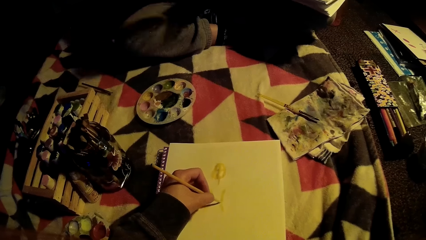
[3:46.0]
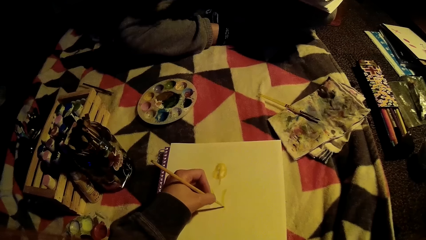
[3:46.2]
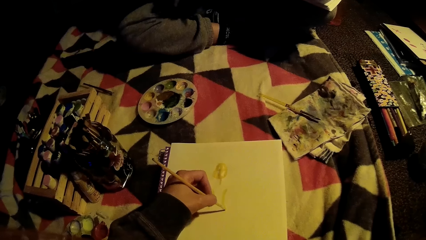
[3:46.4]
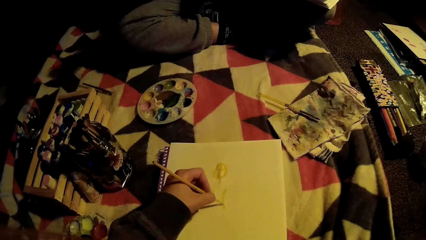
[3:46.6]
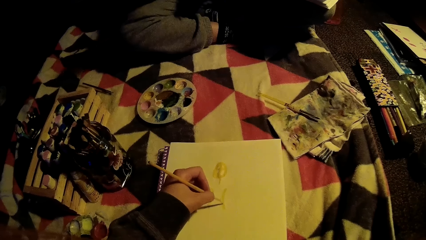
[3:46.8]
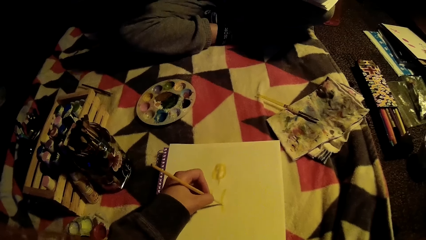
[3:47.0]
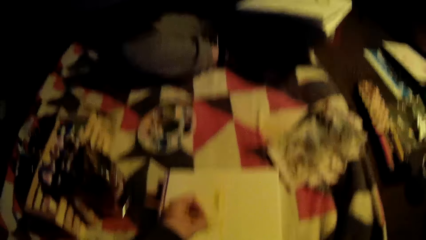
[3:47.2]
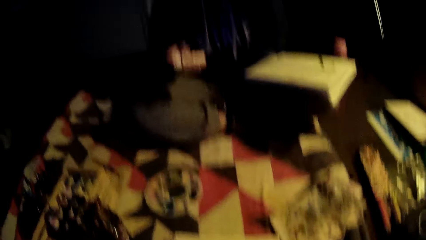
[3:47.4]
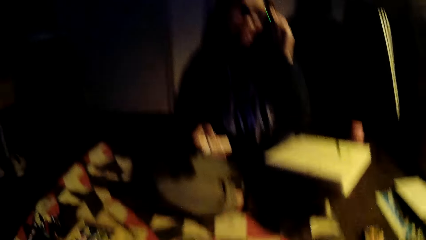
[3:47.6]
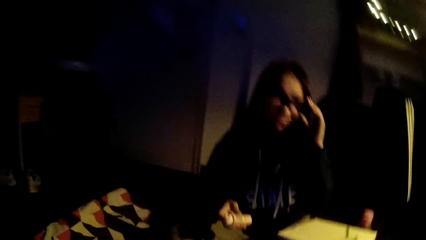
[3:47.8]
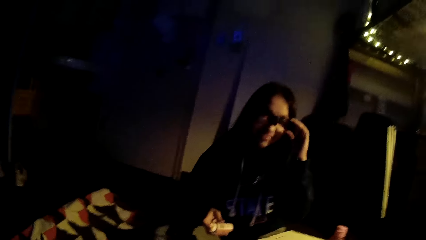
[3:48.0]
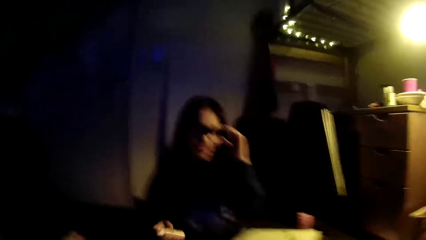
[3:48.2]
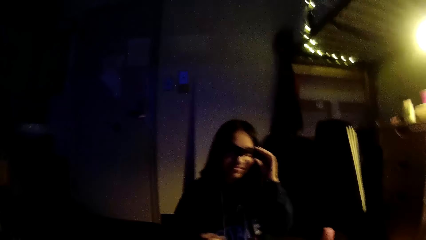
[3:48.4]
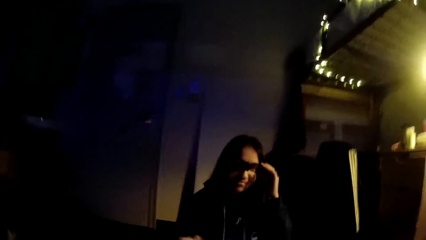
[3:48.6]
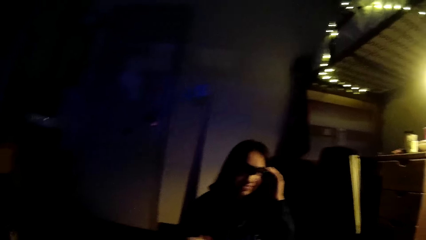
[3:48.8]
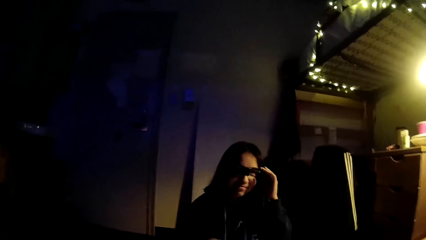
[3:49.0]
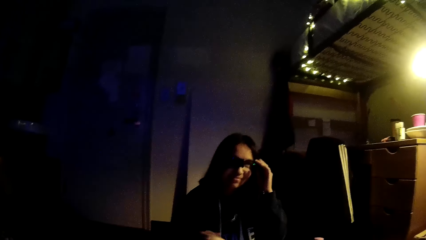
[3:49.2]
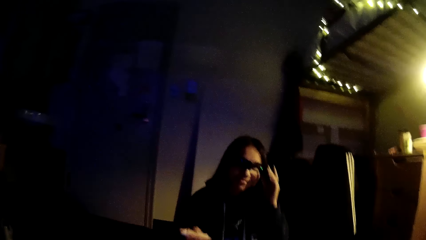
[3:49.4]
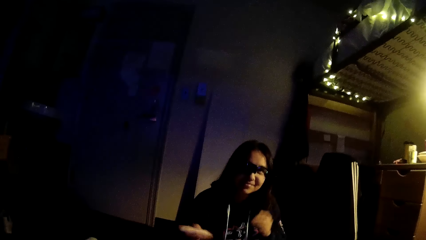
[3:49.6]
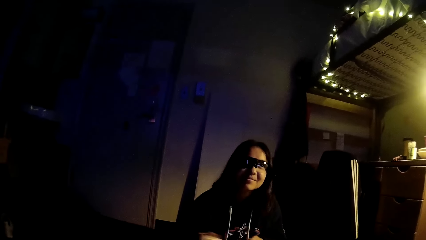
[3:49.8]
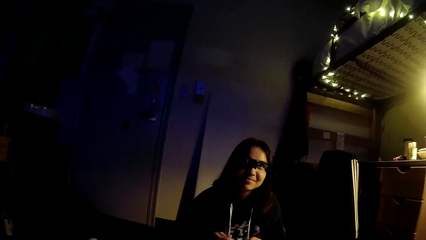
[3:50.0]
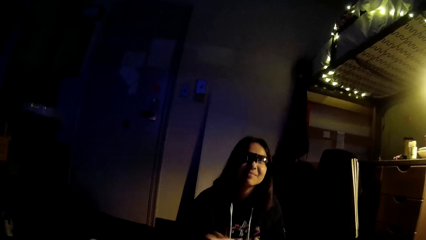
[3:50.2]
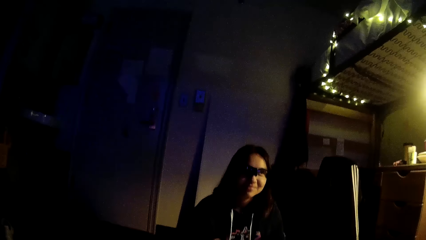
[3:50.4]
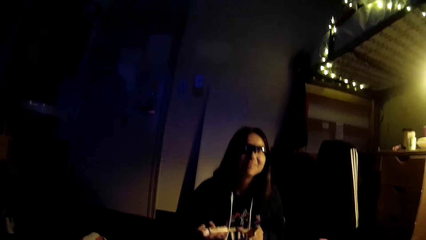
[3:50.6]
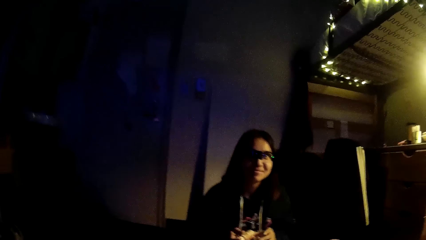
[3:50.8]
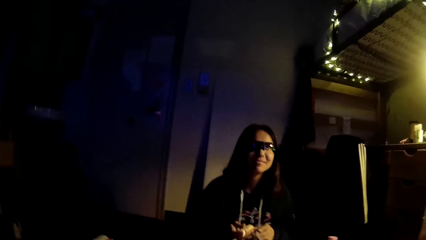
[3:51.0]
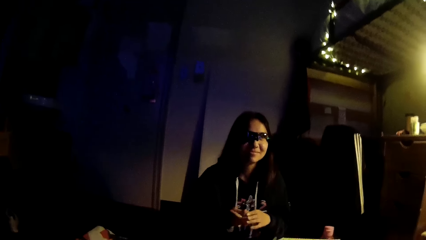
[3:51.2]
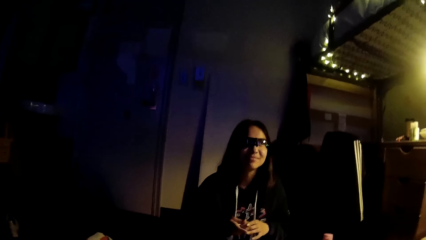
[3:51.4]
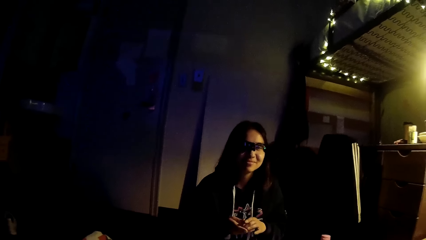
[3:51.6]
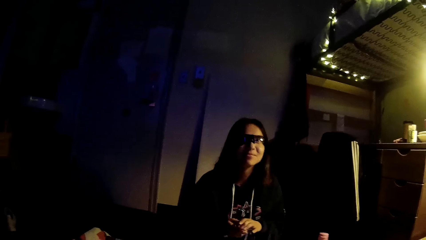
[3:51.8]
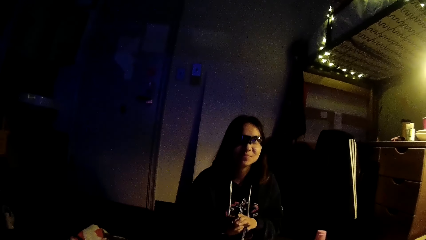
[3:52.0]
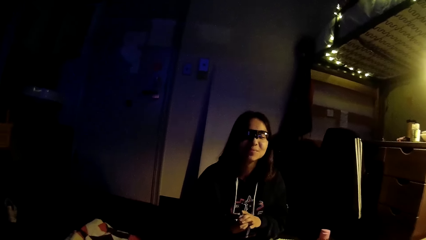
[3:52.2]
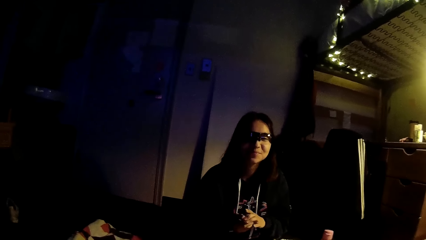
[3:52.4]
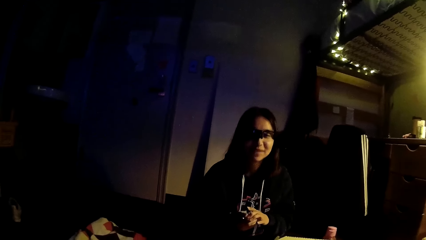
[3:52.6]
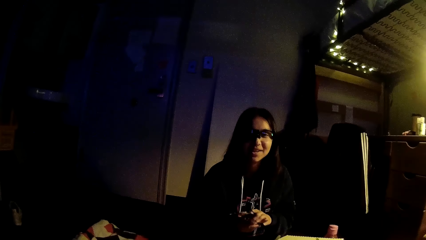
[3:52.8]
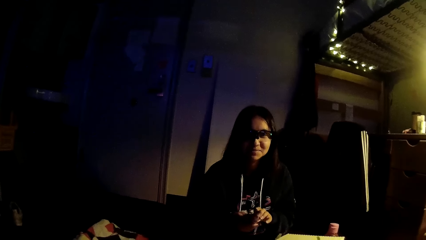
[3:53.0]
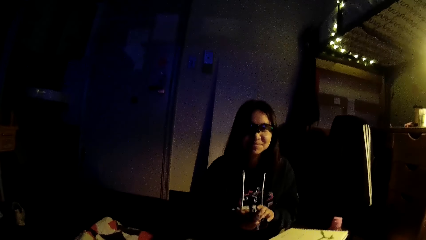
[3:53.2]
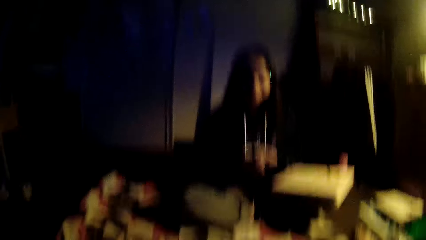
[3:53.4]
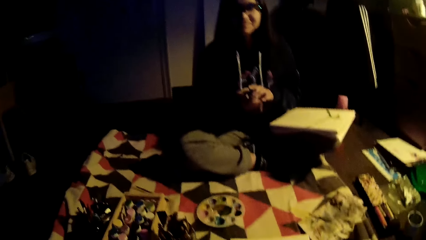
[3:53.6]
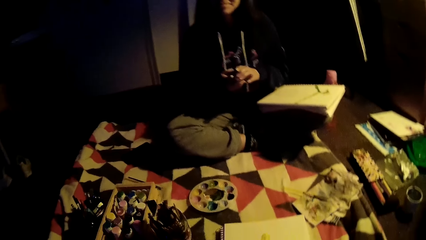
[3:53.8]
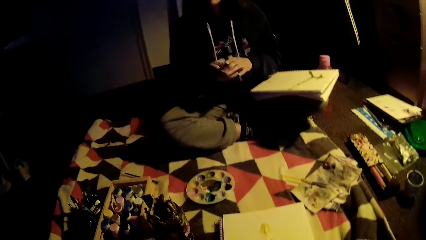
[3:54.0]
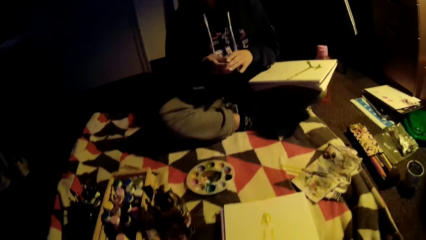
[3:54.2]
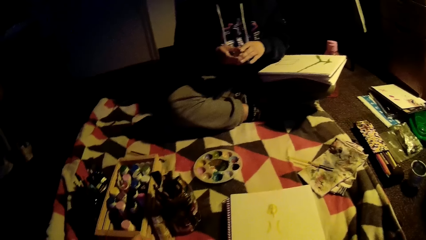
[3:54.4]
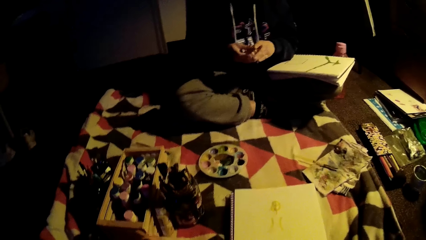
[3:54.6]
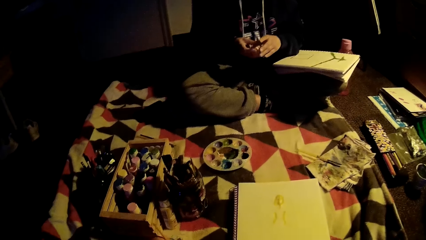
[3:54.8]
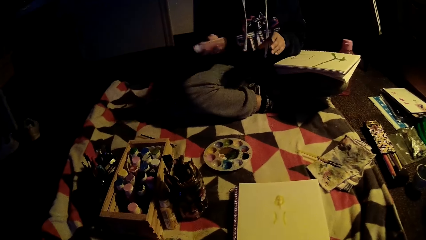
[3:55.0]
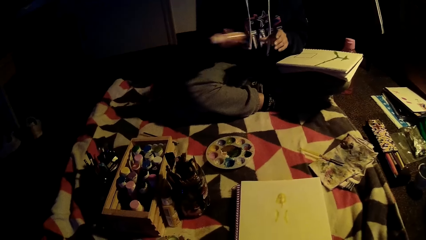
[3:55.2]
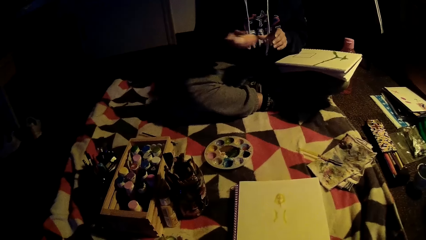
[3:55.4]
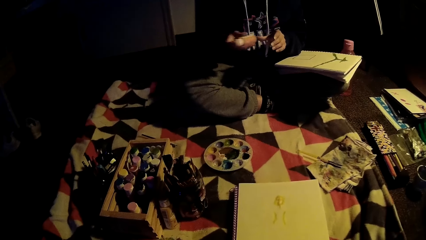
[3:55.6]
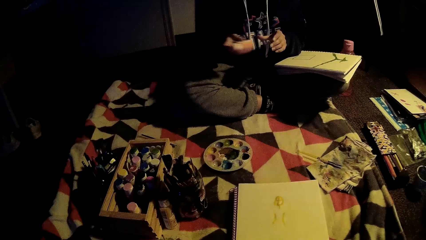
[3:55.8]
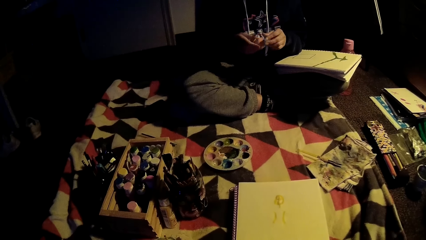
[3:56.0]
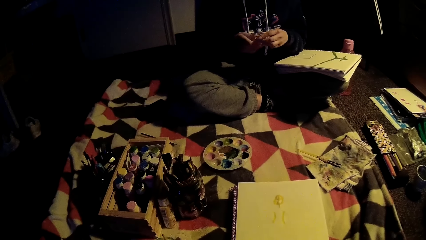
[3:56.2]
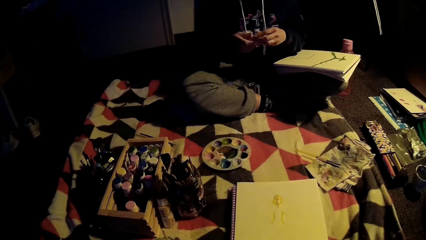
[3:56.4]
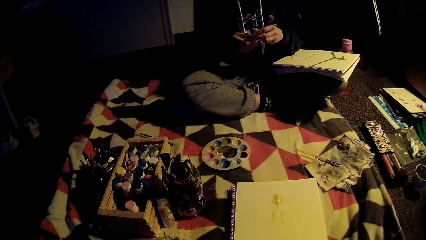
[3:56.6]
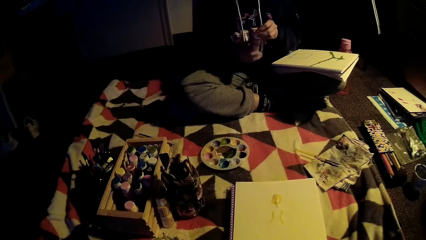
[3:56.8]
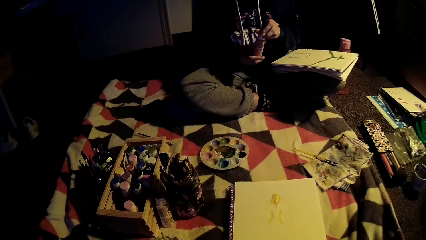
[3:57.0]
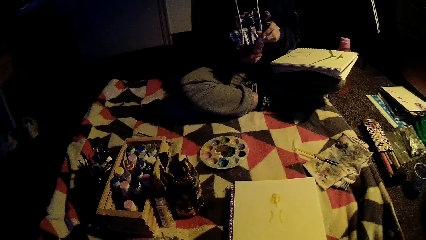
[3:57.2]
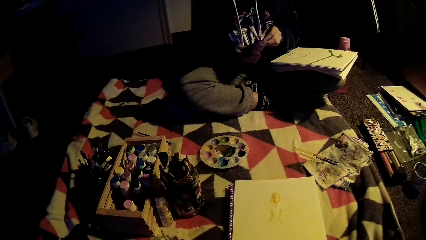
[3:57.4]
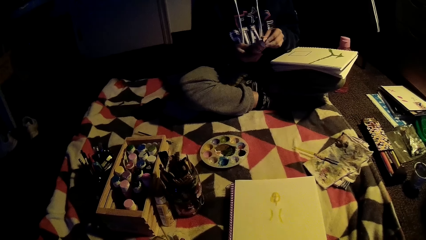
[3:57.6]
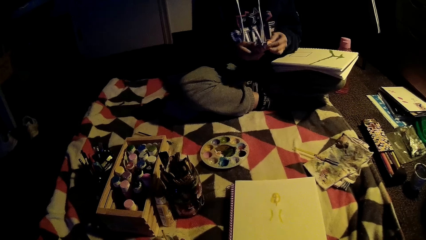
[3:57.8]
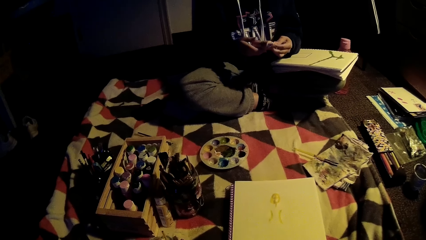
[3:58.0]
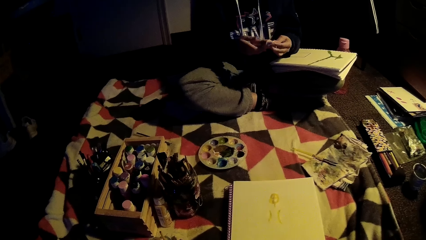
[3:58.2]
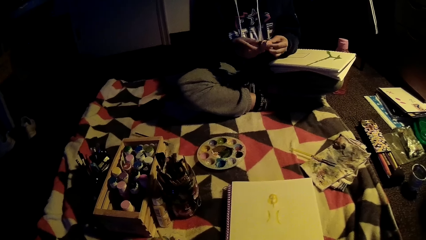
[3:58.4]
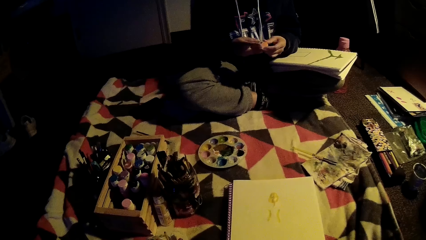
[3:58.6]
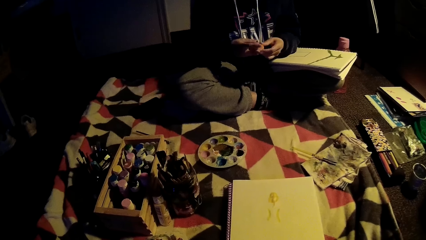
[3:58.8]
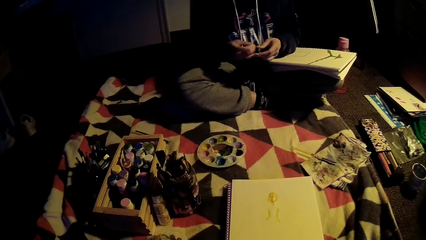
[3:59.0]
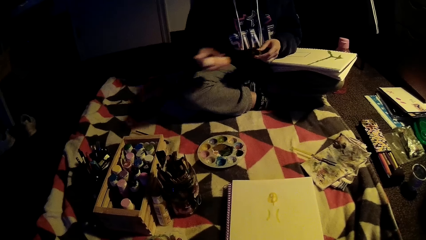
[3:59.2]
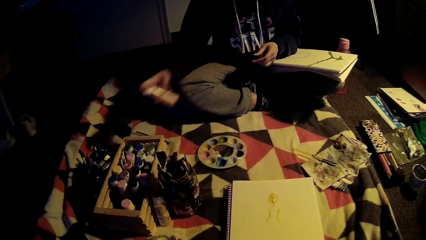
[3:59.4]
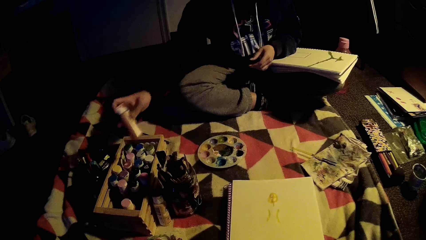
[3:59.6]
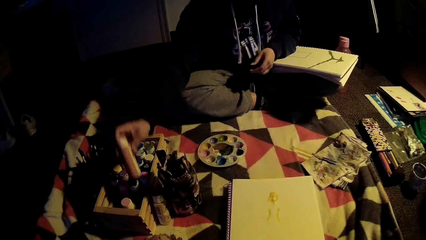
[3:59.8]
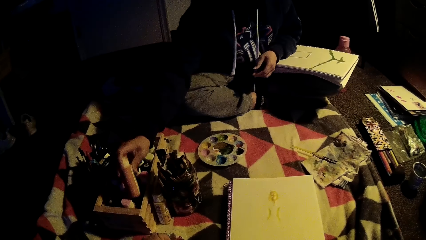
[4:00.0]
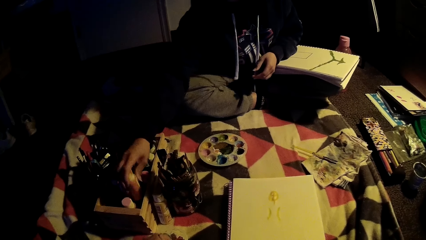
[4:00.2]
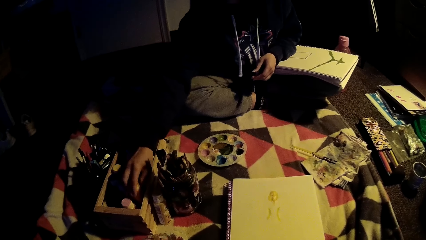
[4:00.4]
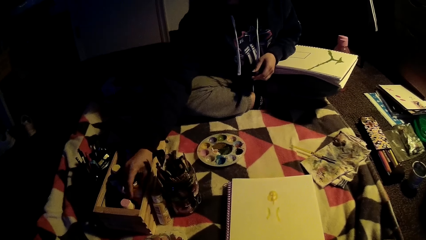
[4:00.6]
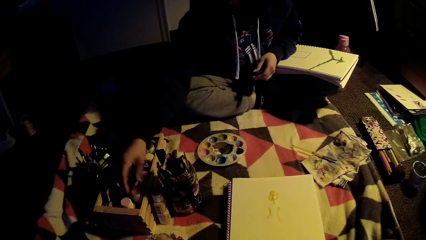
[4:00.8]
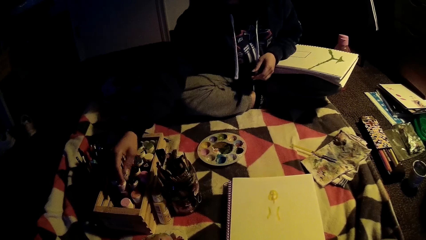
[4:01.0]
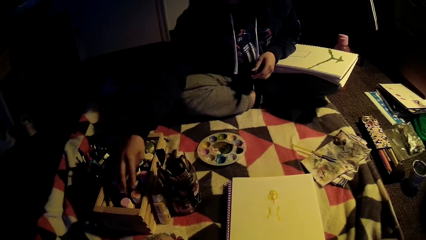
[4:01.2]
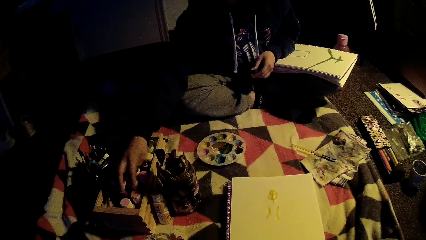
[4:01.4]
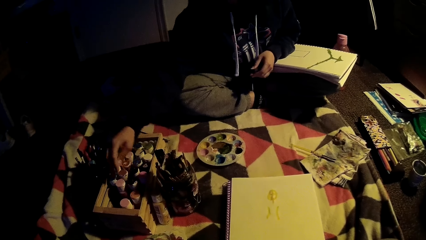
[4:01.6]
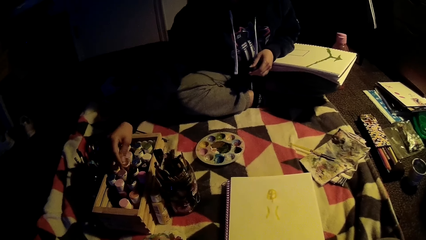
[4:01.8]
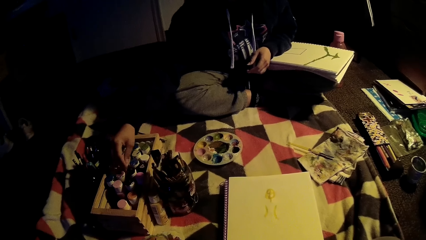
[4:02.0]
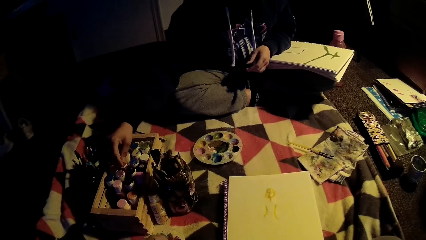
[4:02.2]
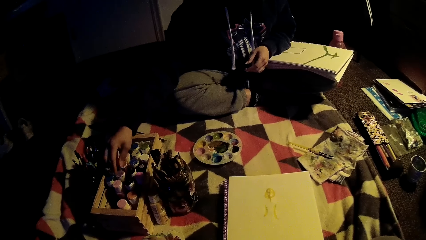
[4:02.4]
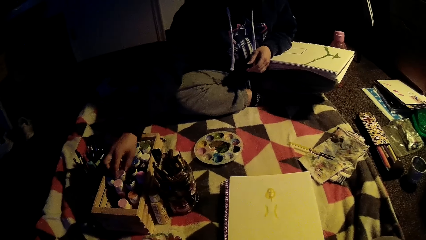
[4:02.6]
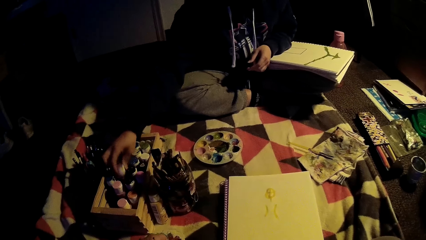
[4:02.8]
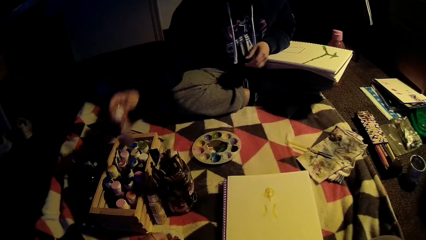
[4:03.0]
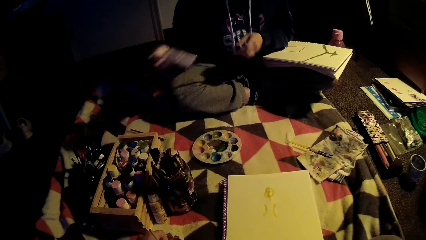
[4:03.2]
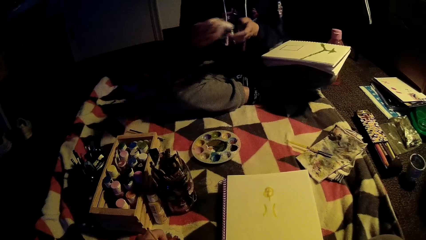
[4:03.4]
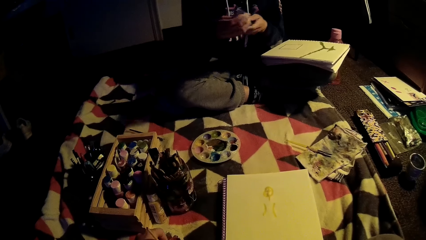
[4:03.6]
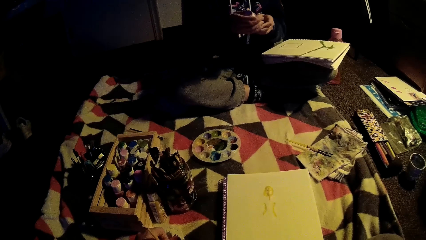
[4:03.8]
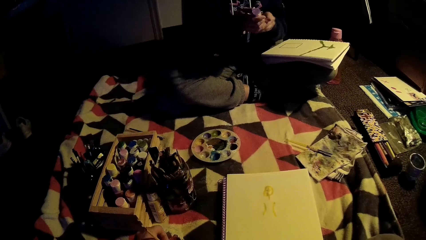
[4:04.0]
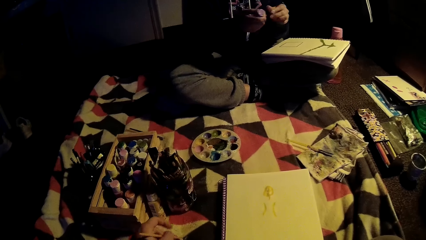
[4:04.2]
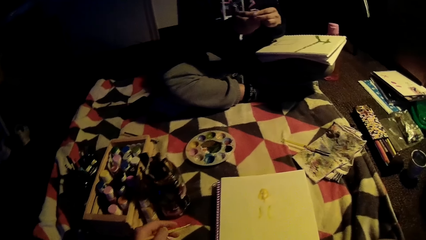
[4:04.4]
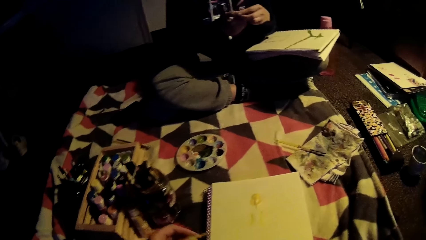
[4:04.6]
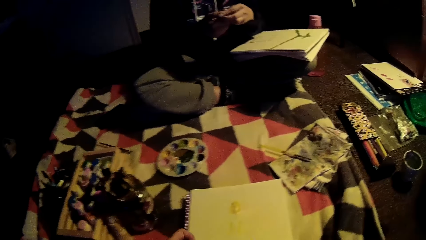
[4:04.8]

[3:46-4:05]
The camera wearer paints. A lady shakes the bottle of acrylic paint and holds glasses. The camera wearer looks around. The lady shakes her head, moves her hands and shakes the bottle. The lady puts the bottle of acrylic paint down. The lady moves her hands. The lady picks up a bottle of acrylic paint. The lady holds the bottle.
